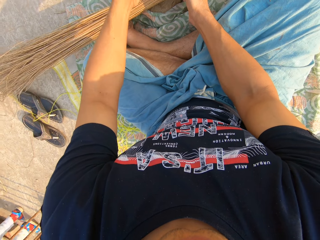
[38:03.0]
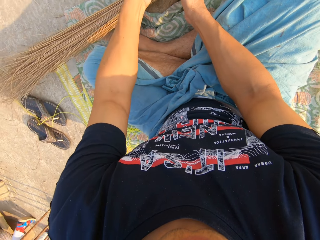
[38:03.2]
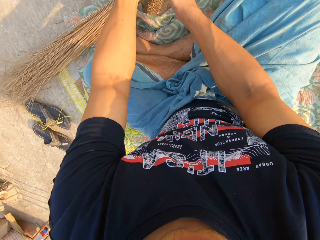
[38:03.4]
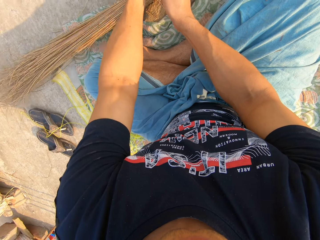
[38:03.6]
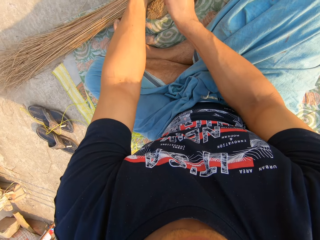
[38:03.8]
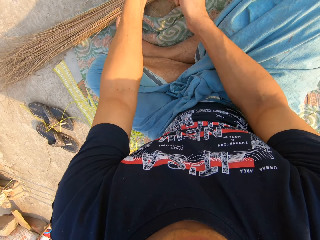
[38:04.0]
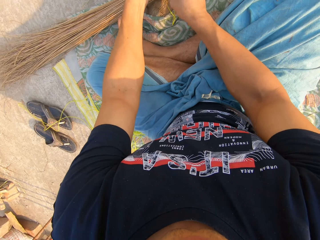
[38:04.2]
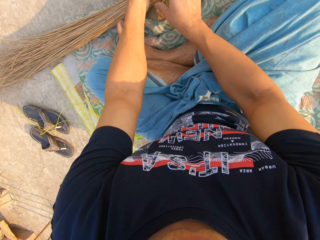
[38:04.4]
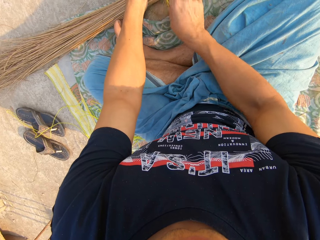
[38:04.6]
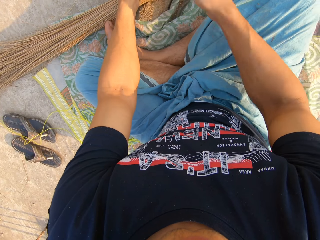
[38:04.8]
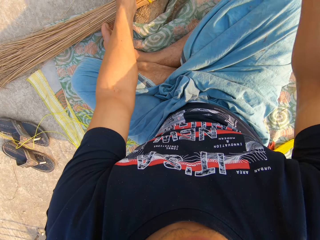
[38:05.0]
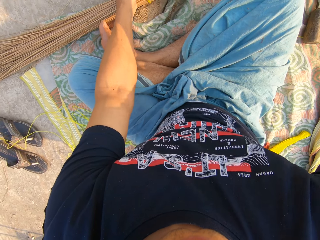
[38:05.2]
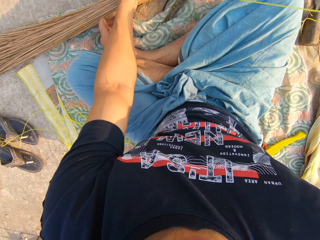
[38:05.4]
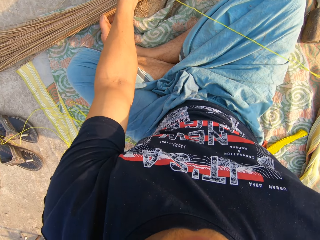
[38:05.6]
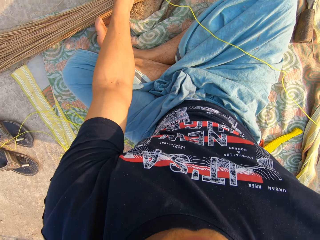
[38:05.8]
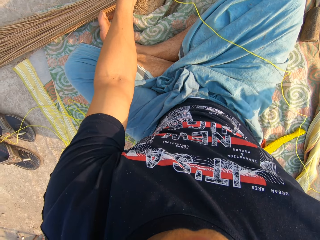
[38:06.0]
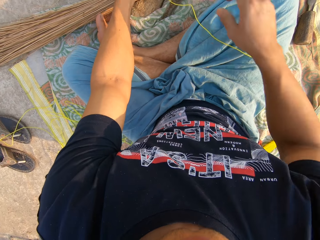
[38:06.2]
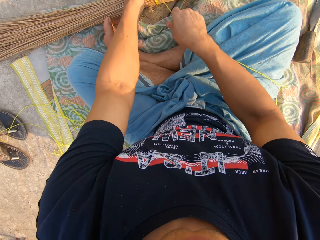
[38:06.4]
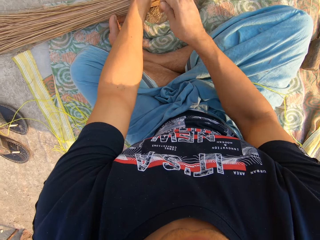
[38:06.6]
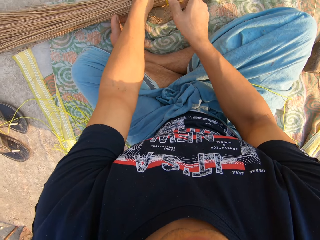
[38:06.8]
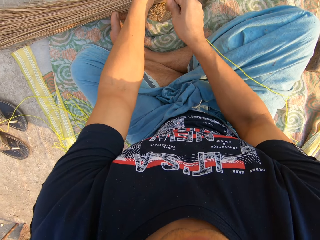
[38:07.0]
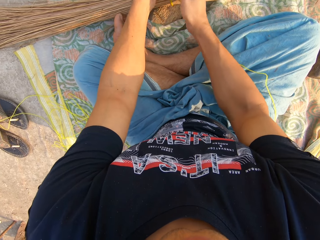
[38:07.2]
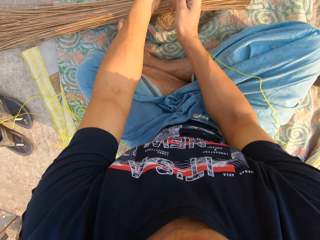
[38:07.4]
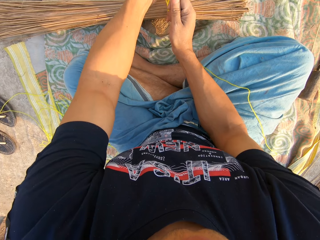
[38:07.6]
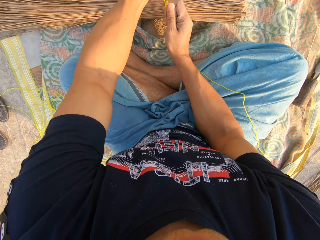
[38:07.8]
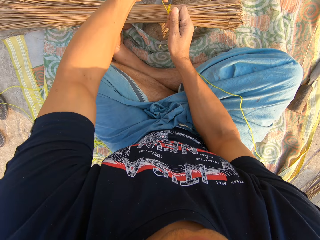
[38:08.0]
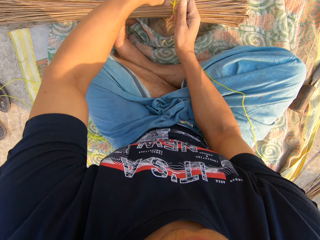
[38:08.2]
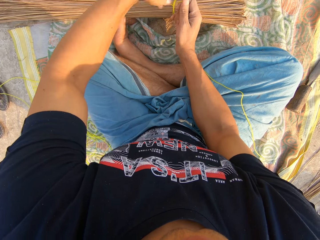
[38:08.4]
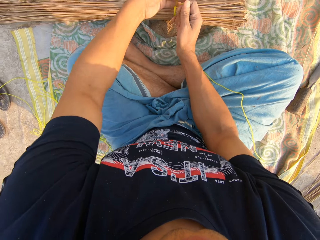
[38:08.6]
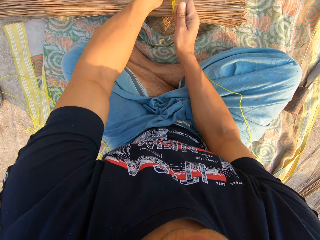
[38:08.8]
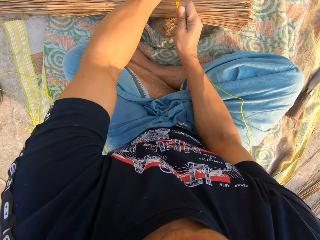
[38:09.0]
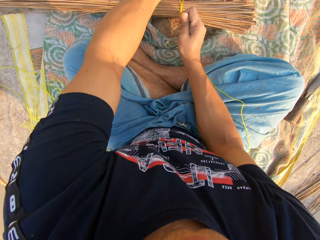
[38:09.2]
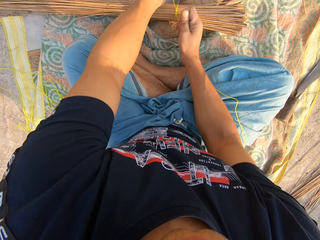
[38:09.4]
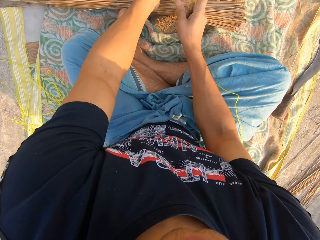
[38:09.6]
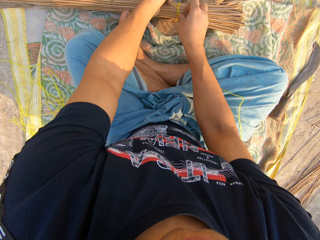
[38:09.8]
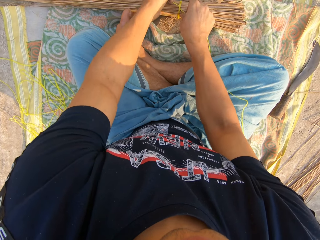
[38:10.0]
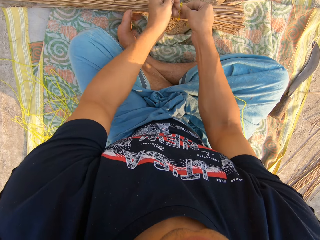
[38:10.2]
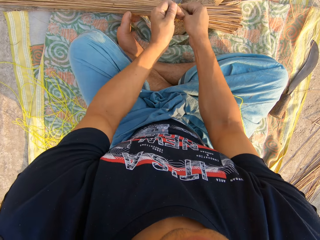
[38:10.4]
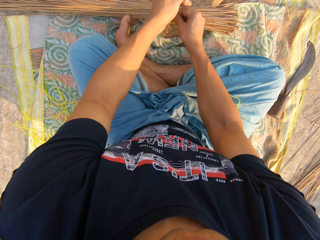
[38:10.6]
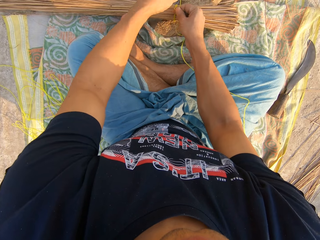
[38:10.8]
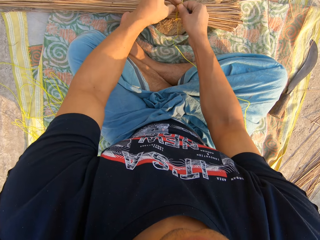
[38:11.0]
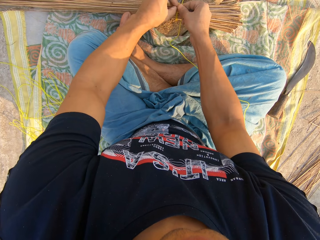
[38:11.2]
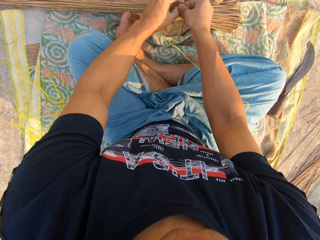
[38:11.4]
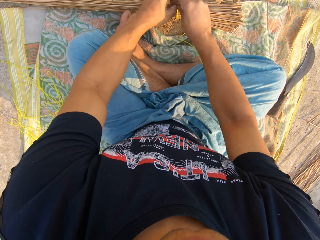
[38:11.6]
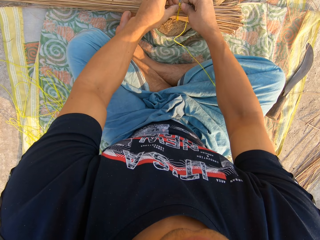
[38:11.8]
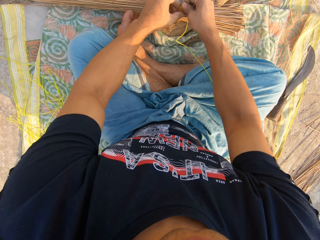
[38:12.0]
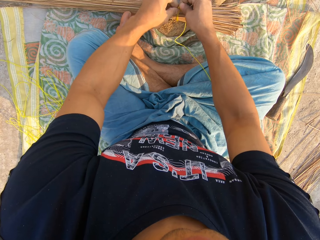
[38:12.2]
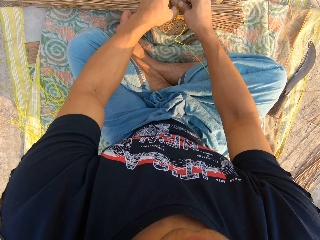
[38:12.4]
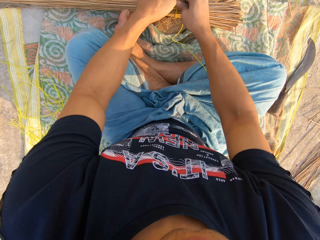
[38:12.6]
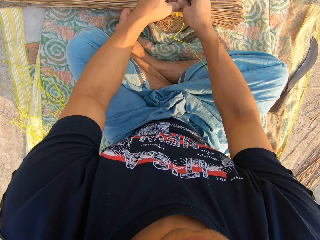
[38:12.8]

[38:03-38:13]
The camera wearer straightens the rope. They tie the broom with the rope in both hands.

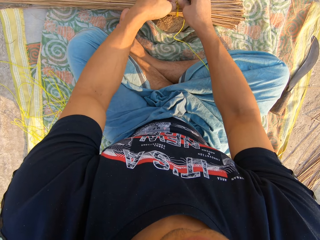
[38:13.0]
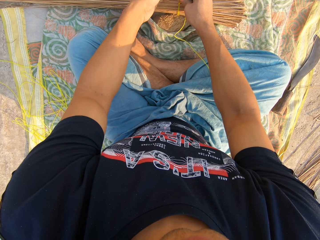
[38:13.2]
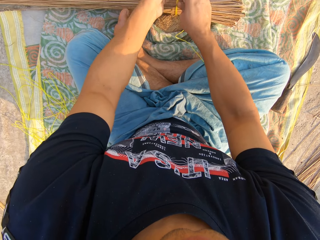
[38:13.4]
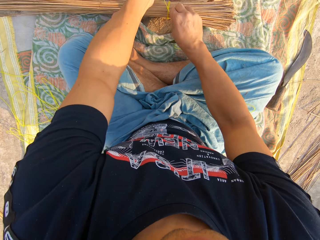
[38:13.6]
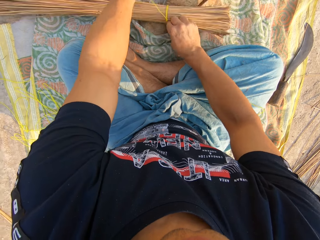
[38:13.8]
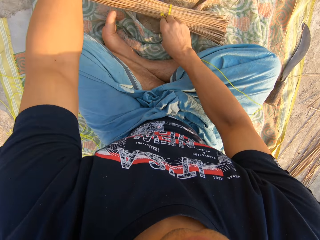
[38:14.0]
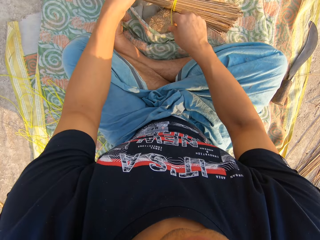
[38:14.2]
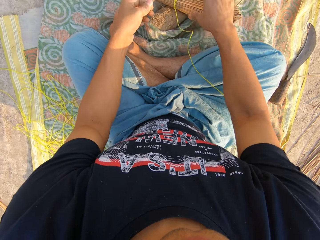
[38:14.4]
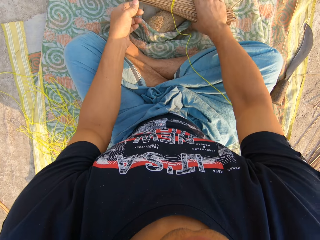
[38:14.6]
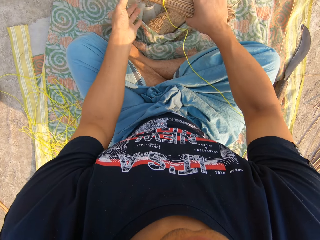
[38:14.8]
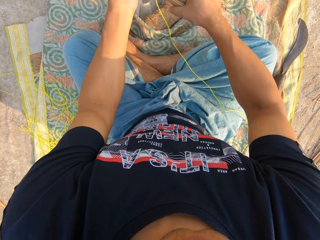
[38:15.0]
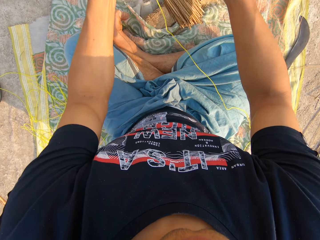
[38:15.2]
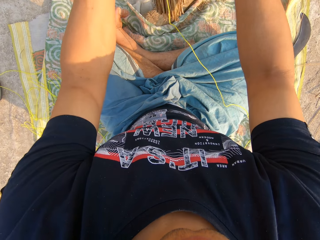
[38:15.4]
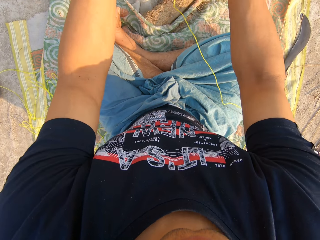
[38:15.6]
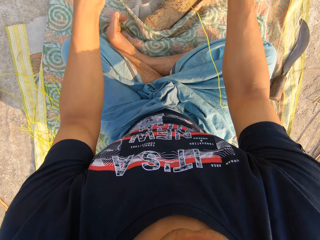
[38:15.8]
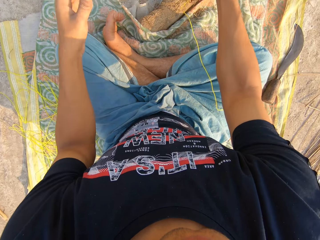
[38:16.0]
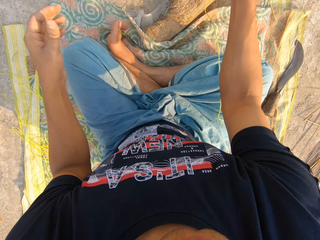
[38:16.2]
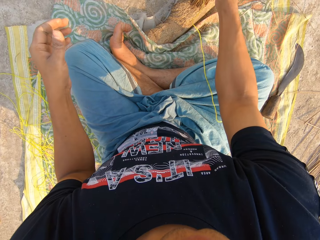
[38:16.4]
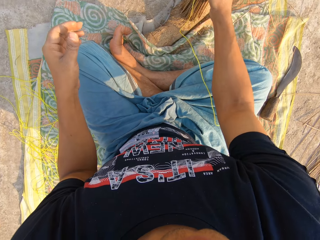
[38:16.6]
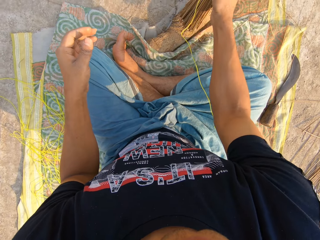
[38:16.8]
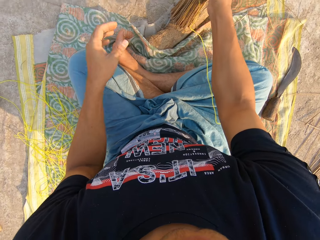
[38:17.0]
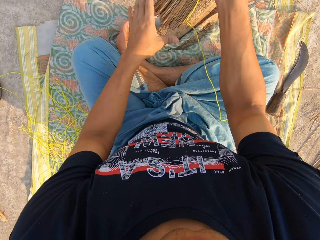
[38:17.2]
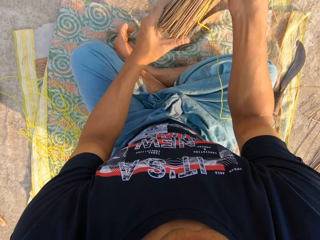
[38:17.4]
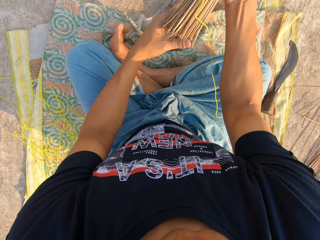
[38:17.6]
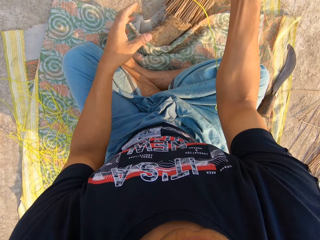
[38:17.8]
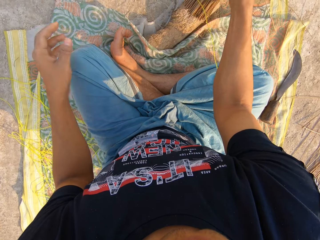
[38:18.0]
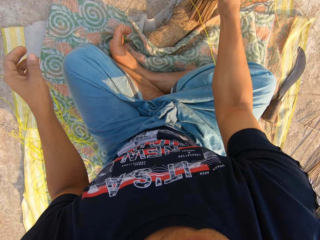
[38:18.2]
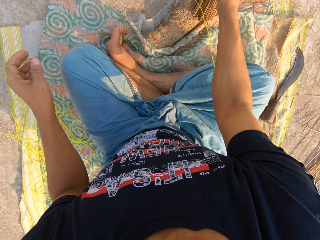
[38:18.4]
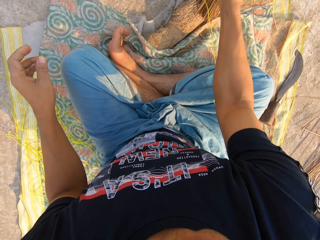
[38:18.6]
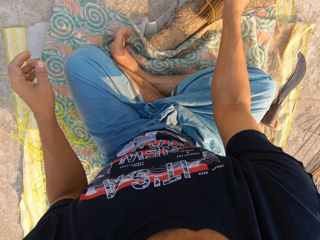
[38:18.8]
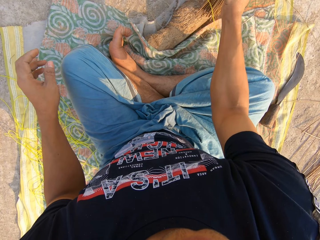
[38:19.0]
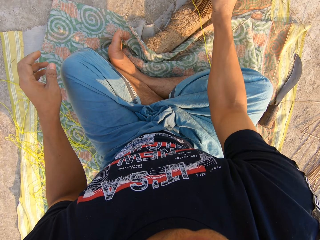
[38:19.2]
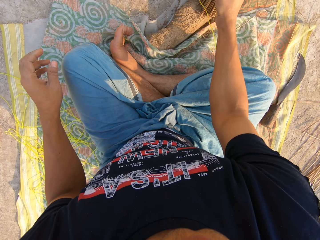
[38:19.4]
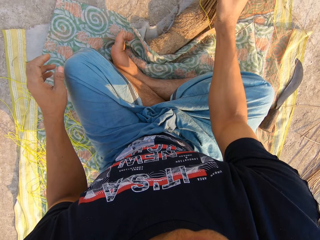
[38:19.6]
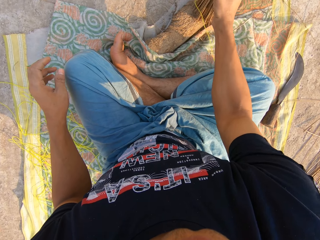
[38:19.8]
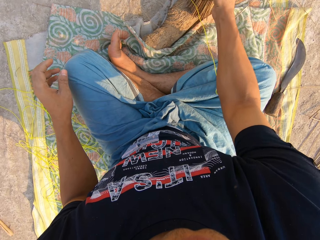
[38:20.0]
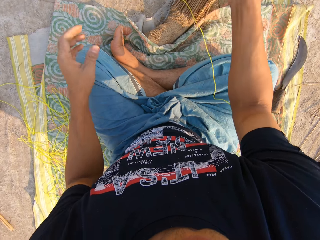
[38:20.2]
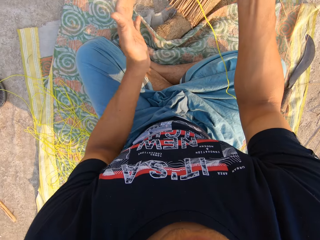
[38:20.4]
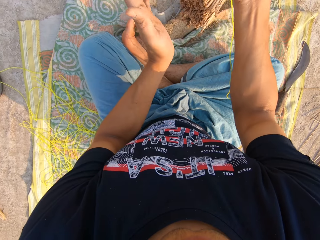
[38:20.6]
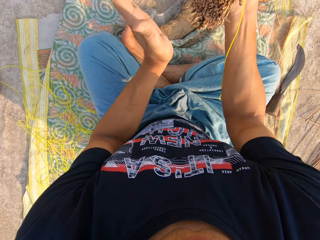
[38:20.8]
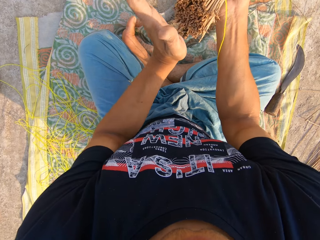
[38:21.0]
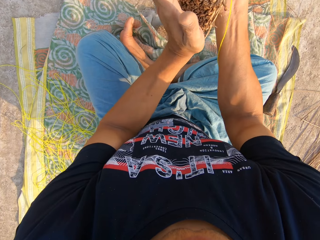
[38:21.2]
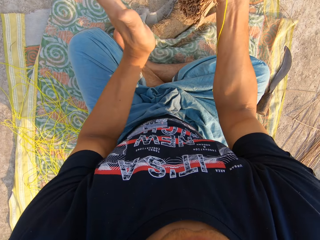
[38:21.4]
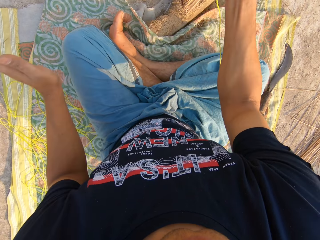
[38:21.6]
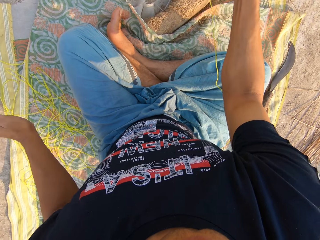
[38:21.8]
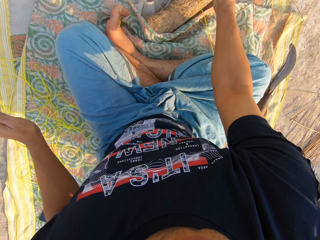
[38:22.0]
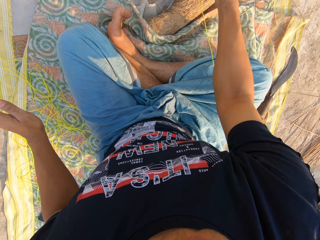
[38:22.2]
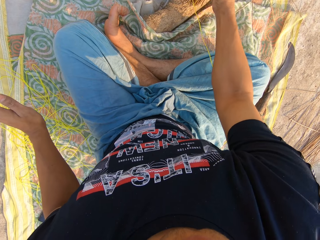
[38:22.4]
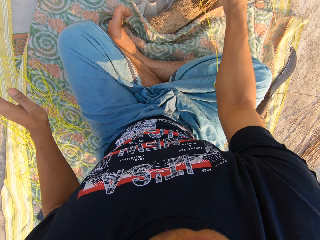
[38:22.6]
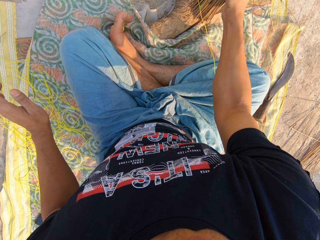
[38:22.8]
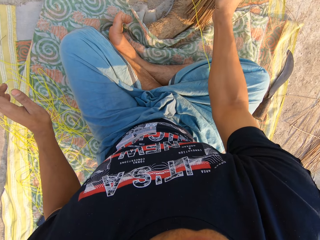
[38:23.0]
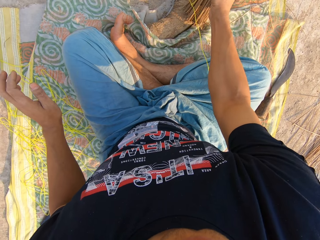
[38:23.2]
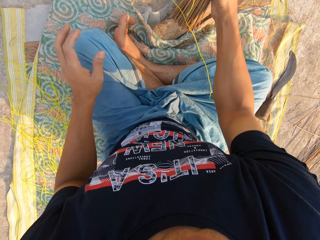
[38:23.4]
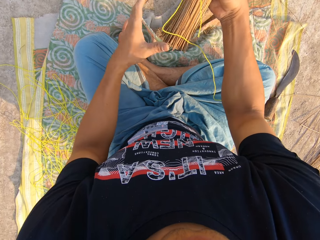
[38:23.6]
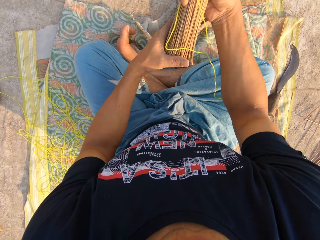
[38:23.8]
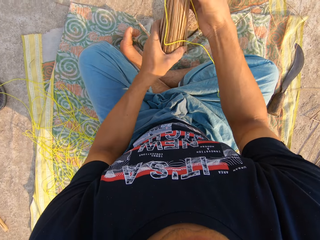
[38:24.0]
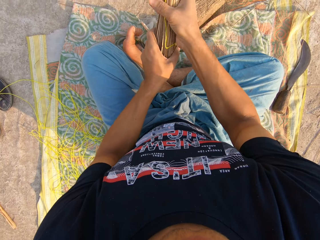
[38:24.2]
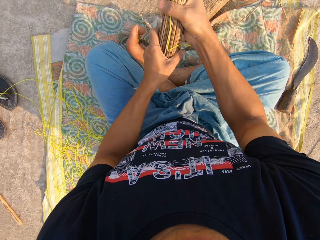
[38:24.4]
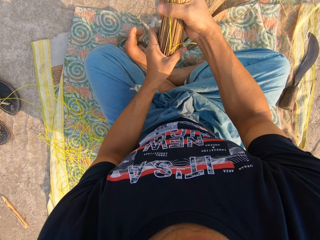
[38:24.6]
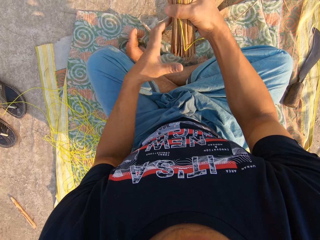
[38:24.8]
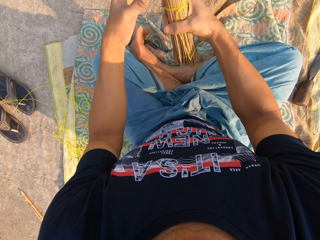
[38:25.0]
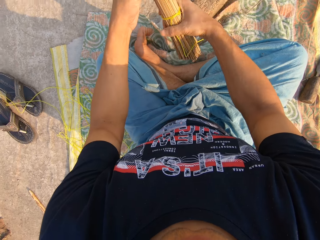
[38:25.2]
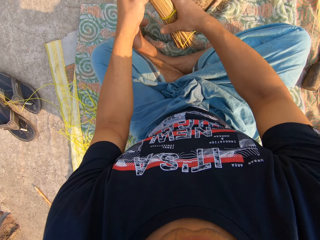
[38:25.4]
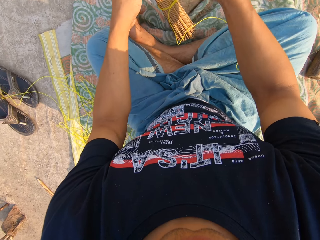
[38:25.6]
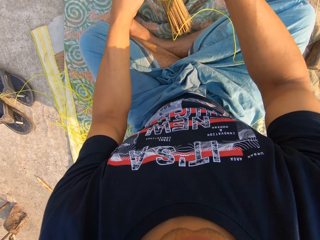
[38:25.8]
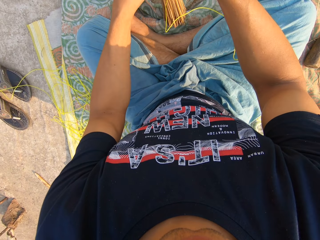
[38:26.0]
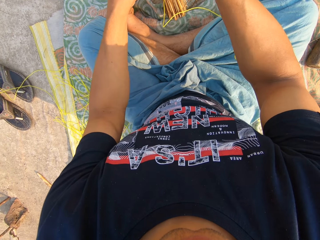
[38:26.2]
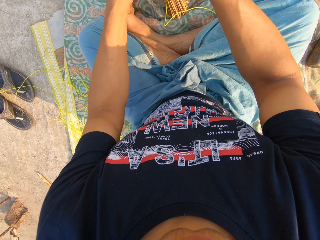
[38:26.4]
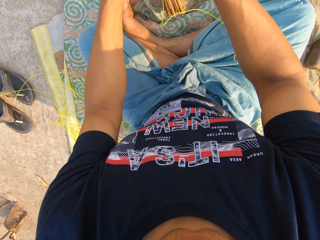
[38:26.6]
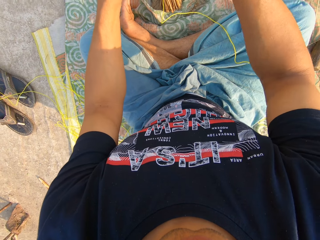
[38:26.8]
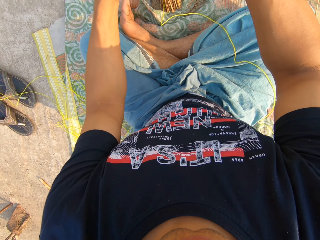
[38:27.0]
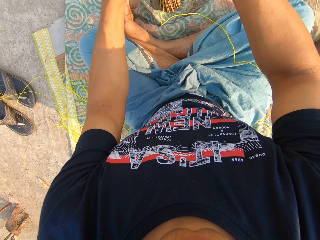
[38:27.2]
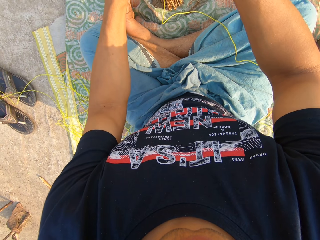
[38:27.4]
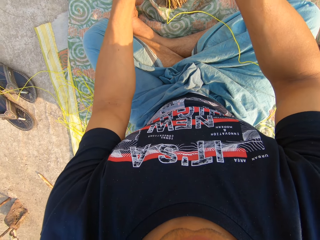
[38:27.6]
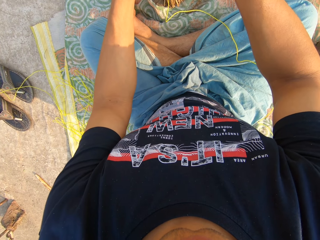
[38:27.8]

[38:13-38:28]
The camera wearer carries the broom from the ground with his right hand. He hits the broom on the ground. He touches the broom. He hits the broom on the wood with his right hand. He touches the broom. He hits the broom on the ground with his left hand. He hits the broom on the wood with his right hand. He holds the broom. He adjusts the broom with both hands. He touches the broom.
